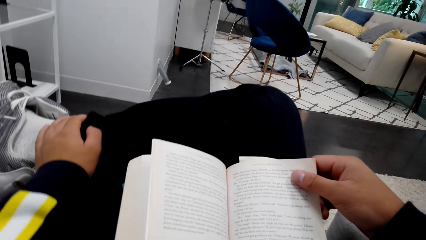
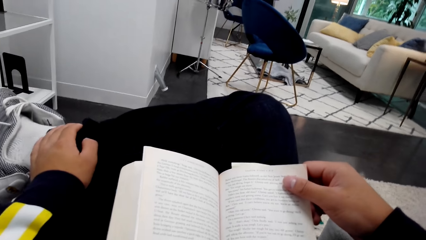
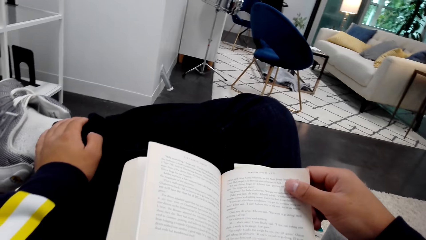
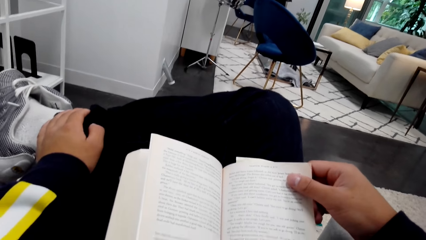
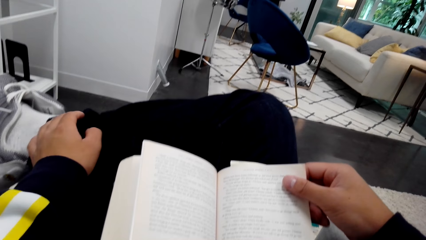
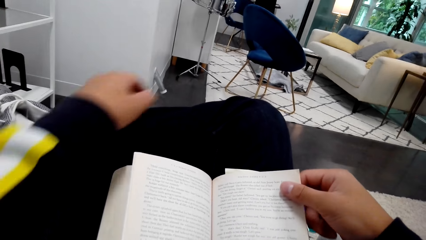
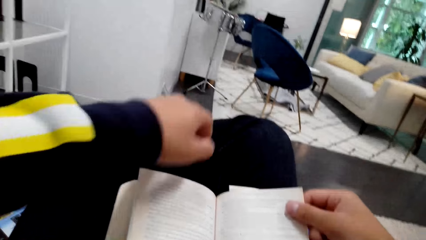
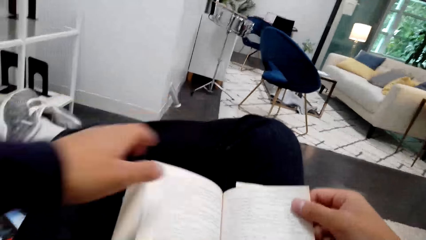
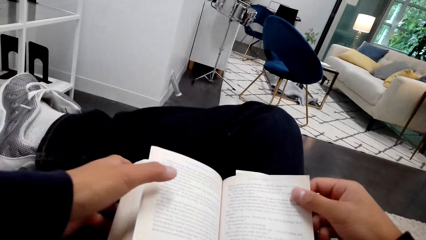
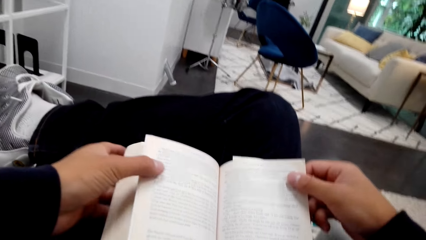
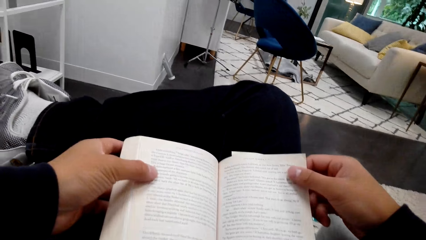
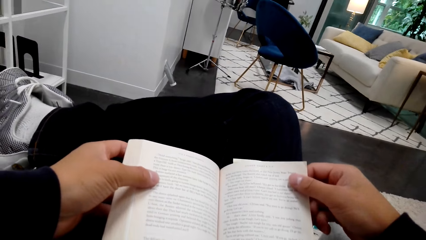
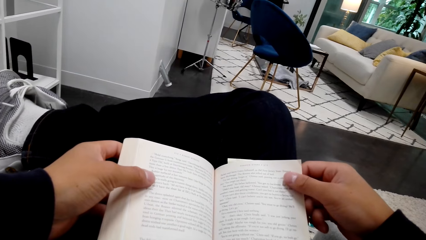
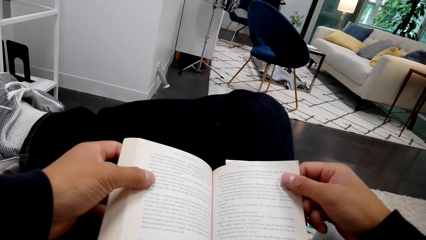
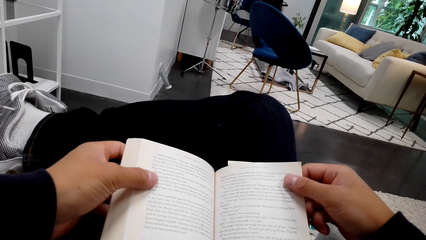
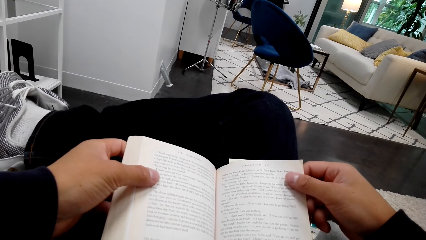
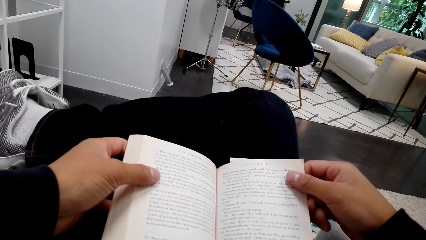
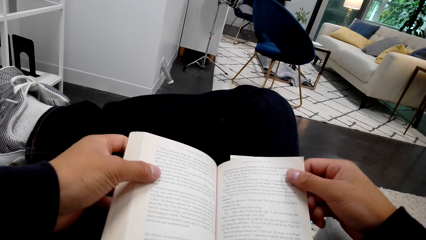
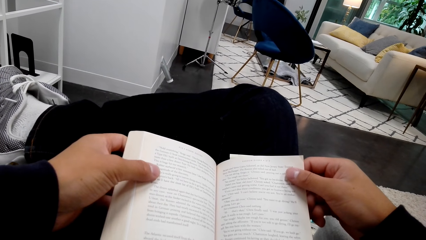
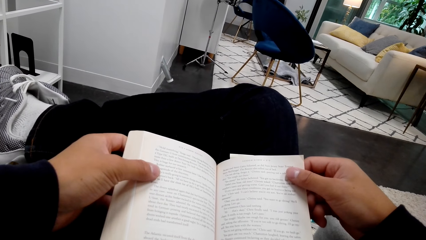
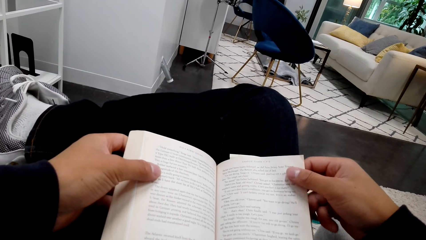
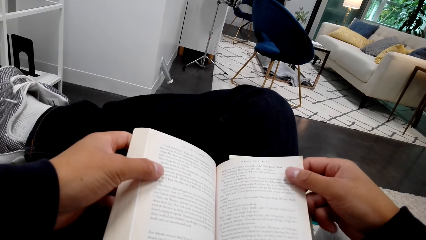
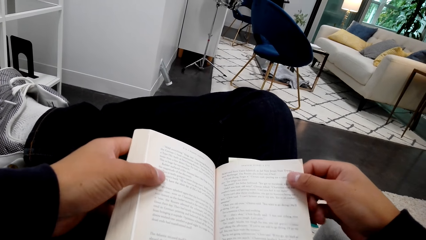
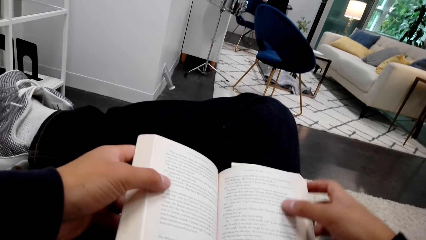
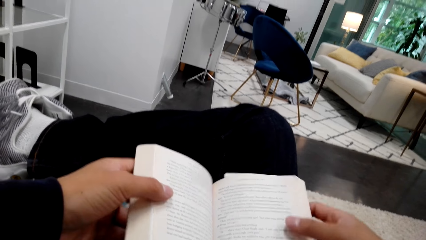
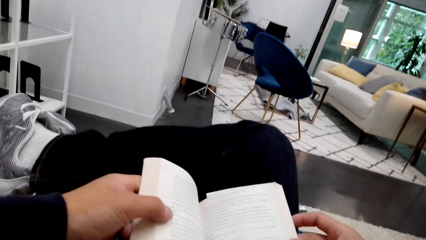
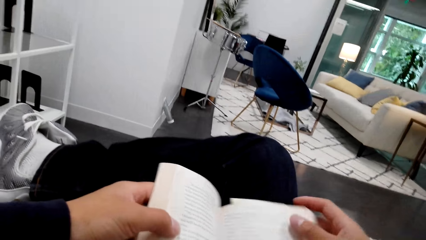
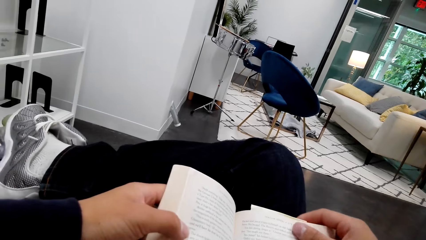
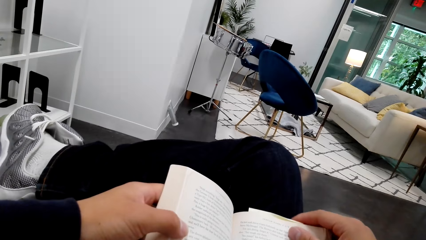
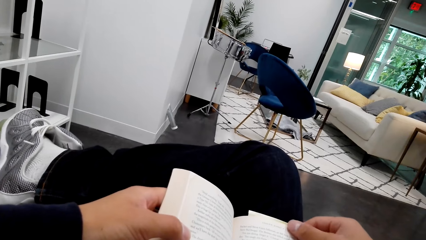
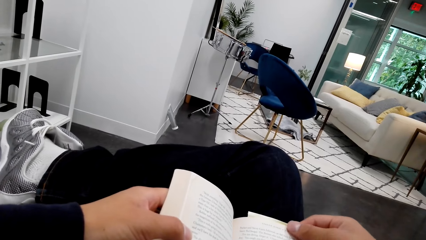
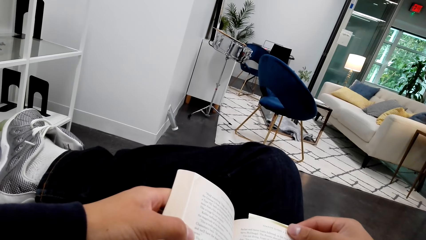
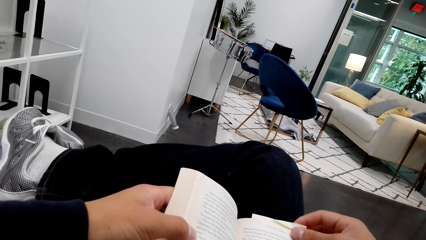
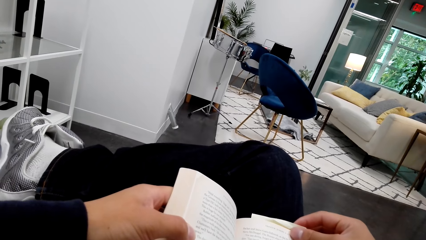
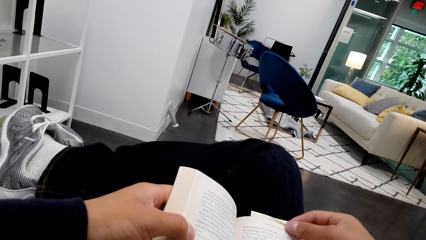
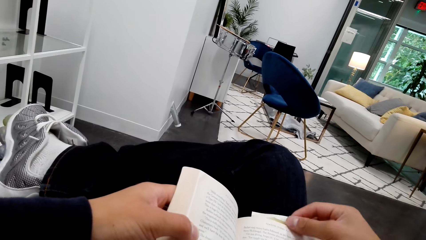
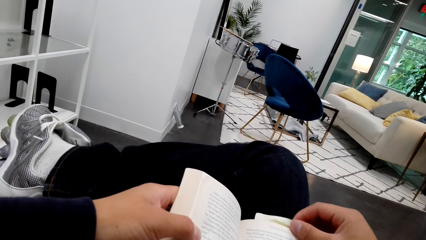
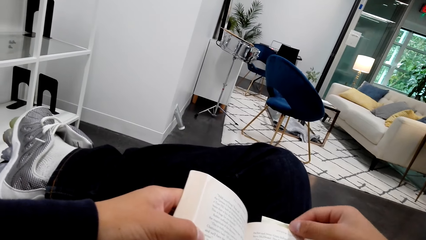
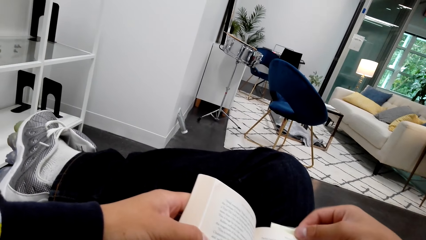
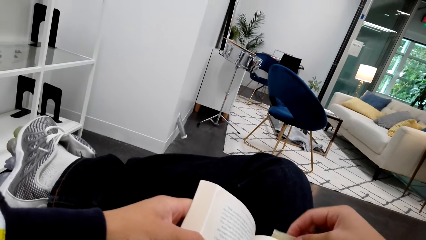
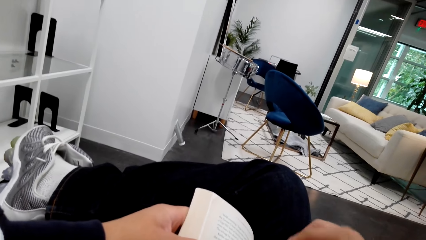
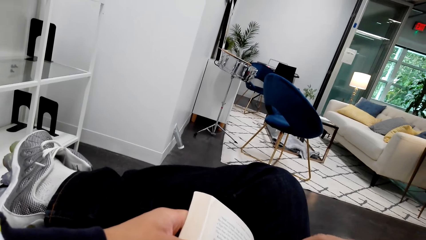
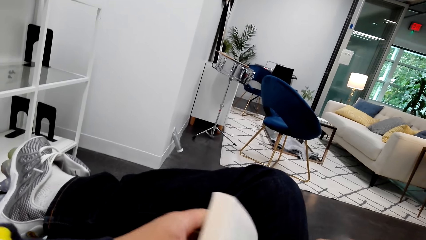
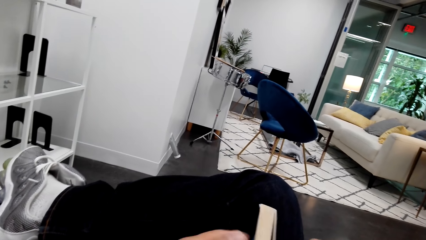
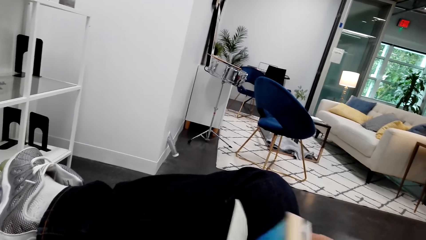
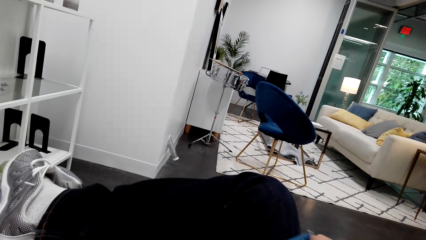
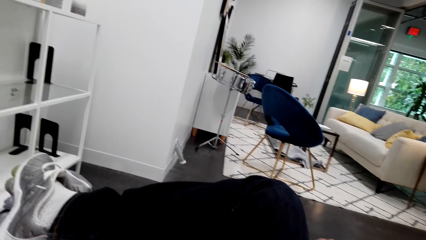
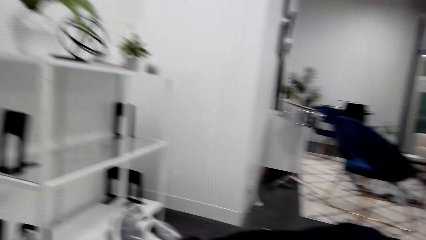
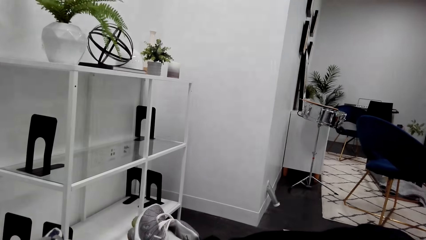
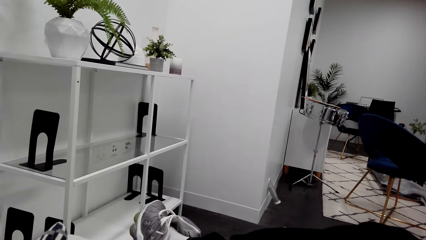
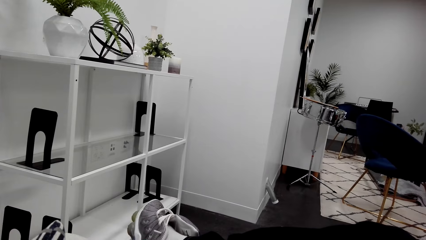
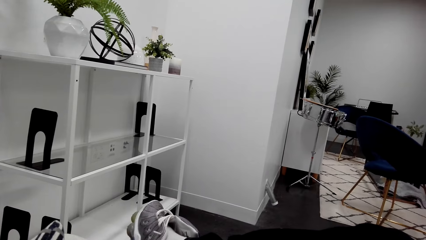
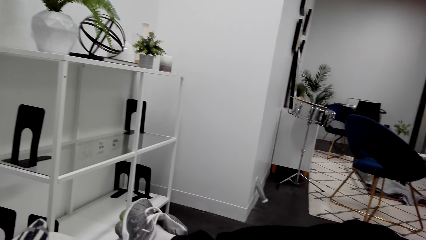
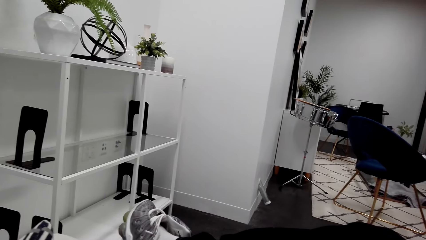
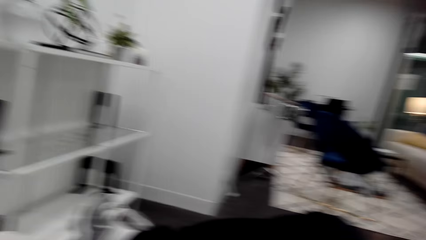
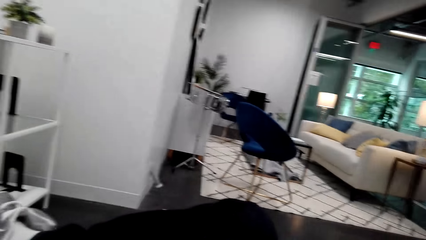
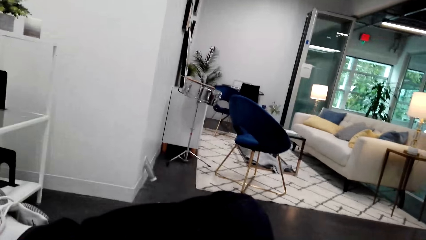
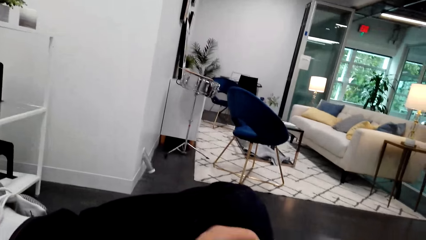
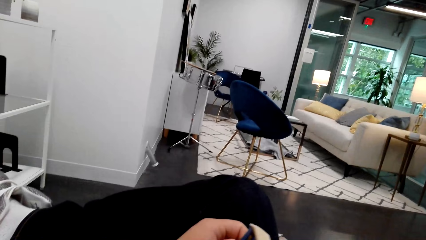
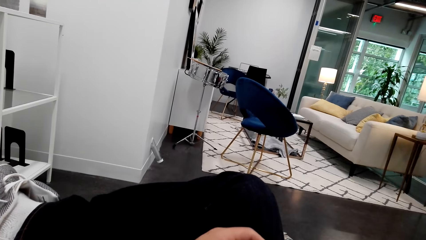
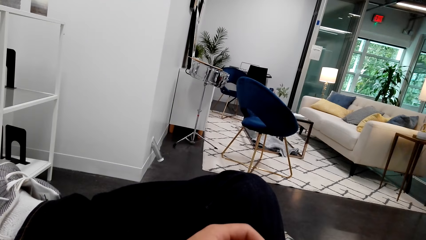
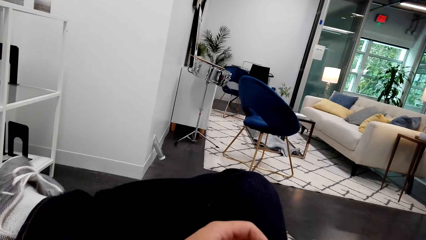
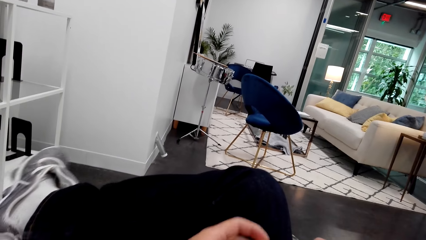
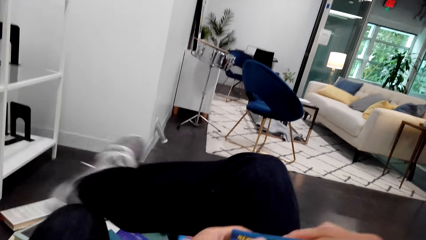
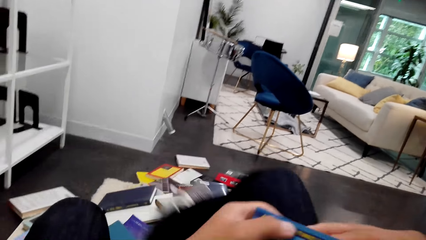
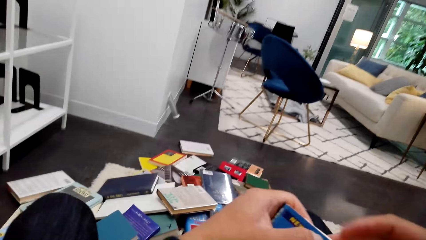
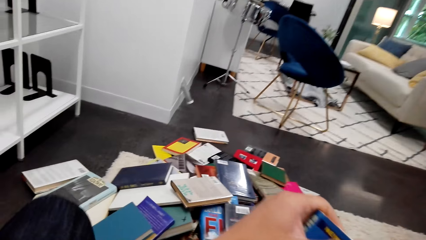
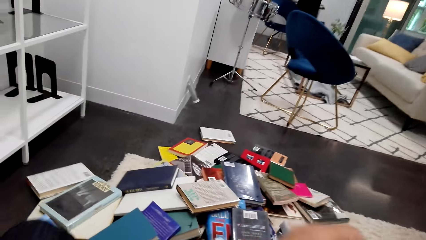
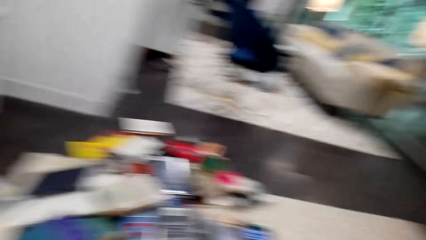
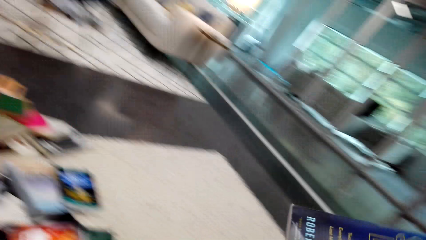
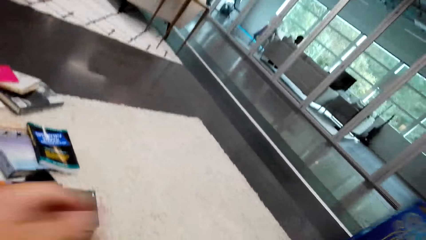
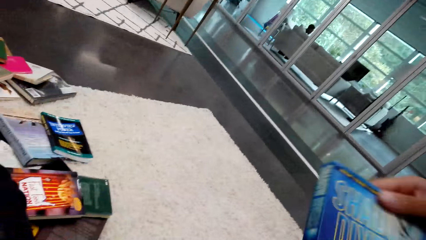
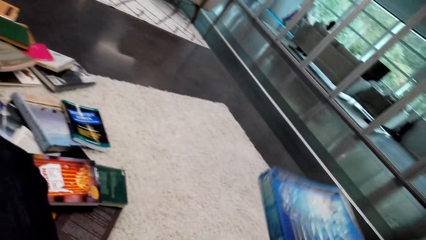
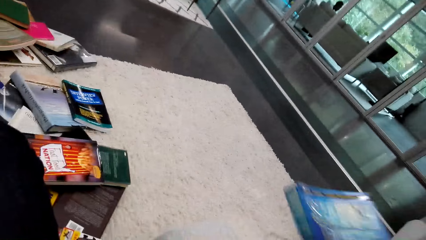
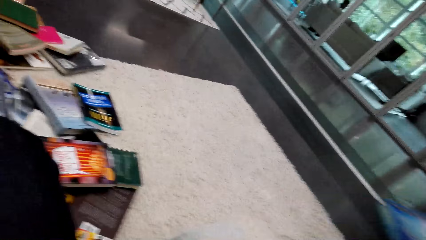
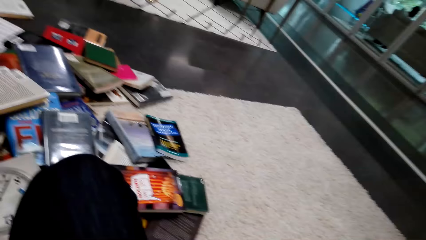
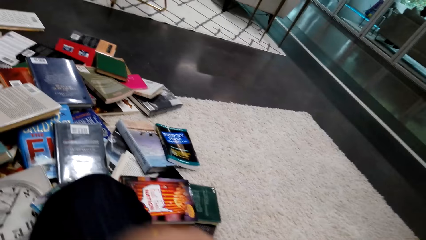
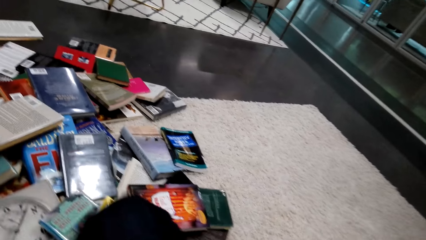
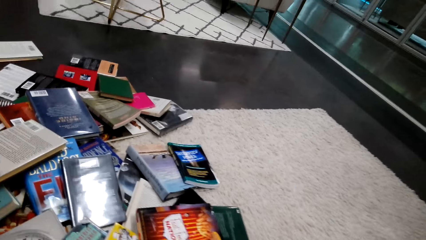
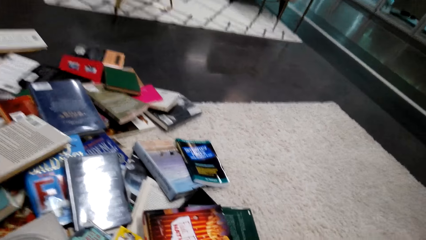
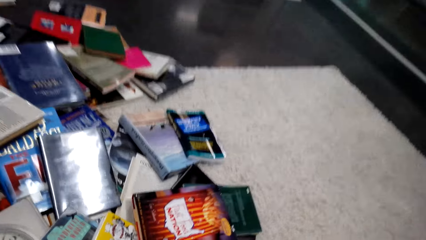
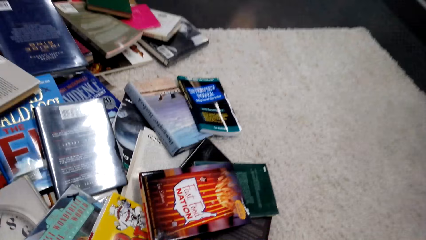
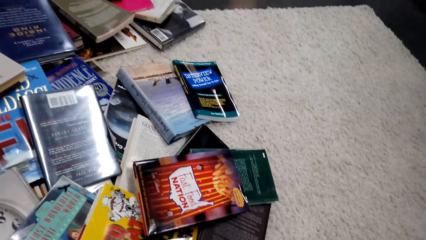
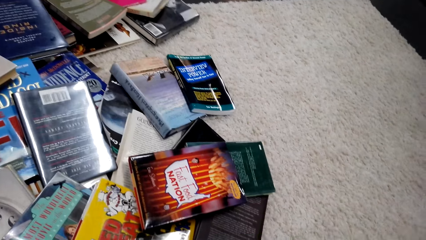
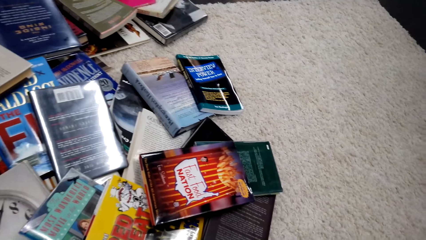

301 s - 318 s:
The camera wearer holds a book with hands. He reads the book. He straightens a book page. He closes the book. He looks around. He moves a hand. He puts down his leg. He holds the book with hands.
